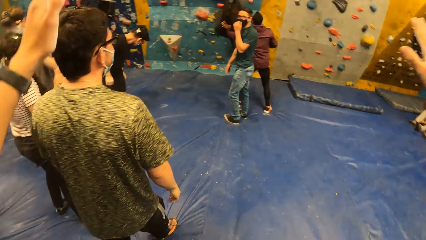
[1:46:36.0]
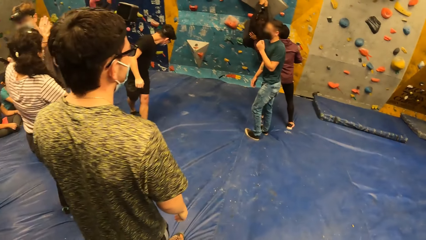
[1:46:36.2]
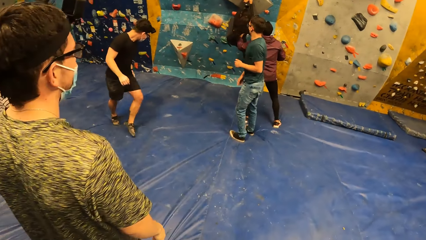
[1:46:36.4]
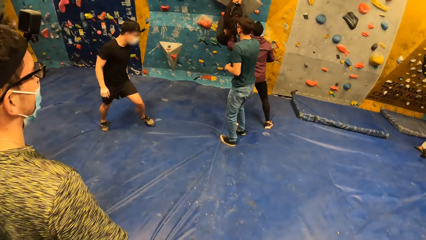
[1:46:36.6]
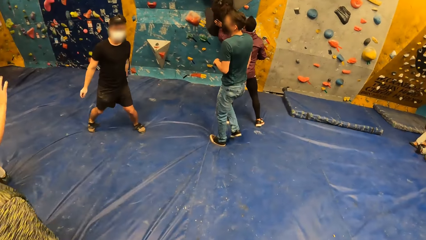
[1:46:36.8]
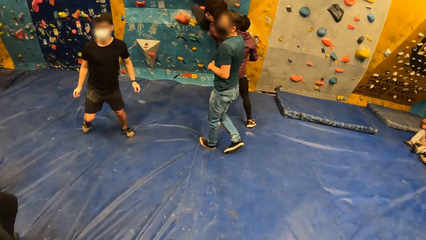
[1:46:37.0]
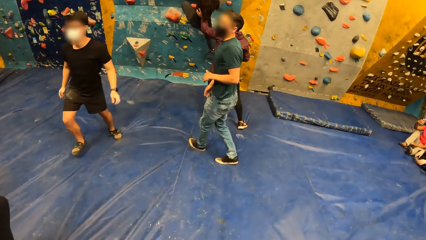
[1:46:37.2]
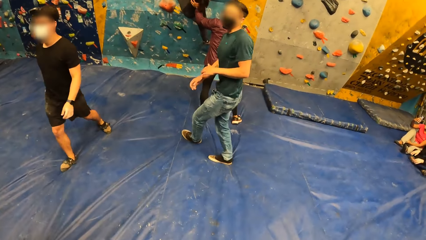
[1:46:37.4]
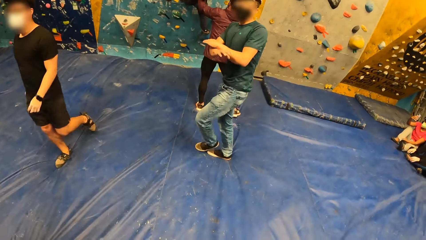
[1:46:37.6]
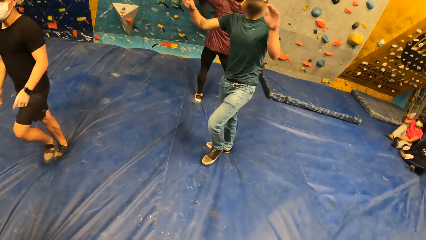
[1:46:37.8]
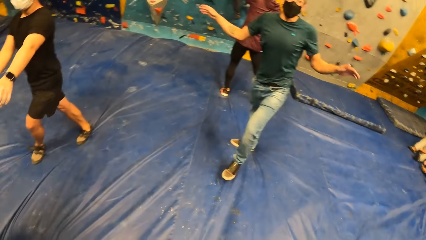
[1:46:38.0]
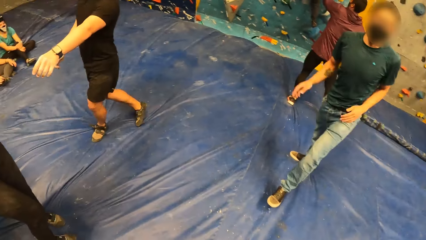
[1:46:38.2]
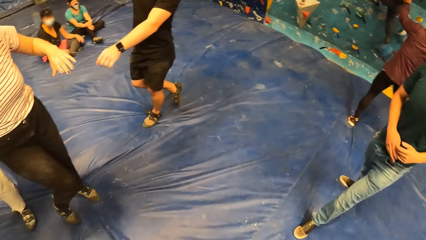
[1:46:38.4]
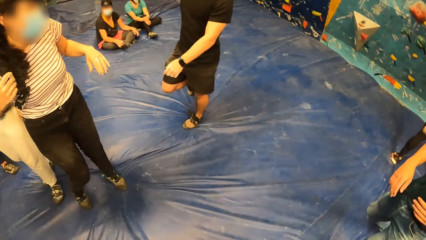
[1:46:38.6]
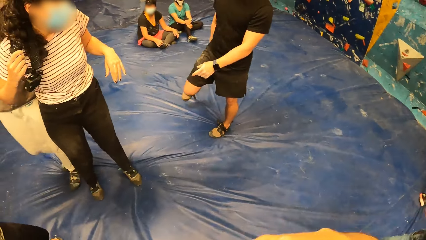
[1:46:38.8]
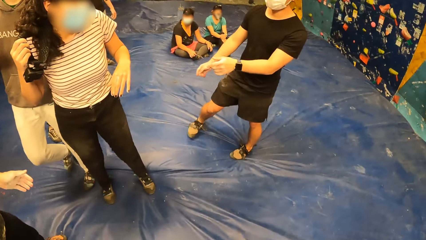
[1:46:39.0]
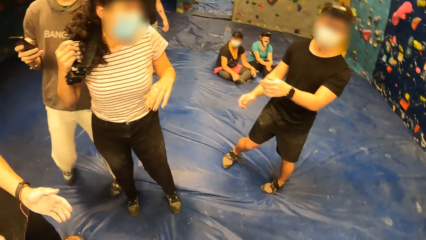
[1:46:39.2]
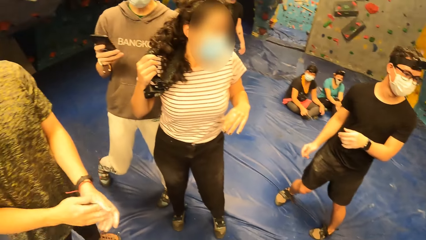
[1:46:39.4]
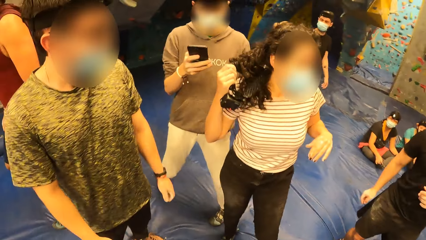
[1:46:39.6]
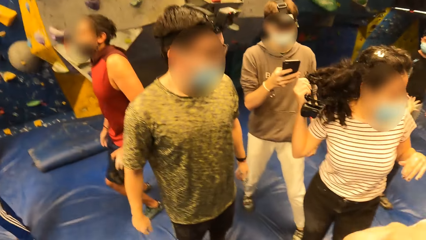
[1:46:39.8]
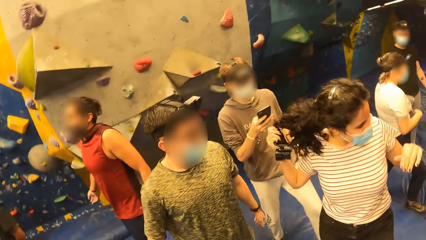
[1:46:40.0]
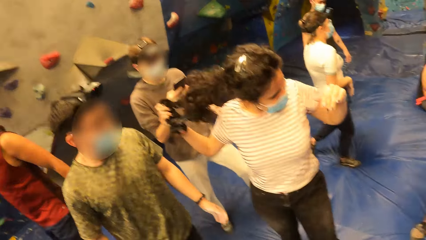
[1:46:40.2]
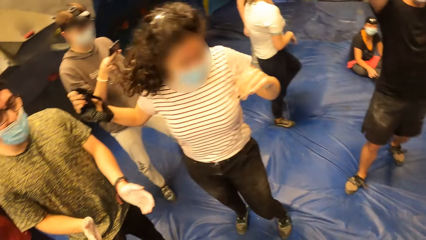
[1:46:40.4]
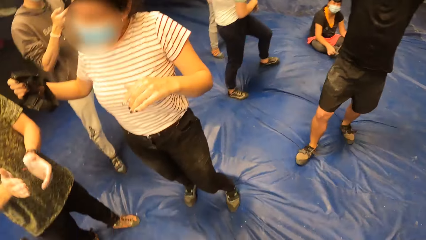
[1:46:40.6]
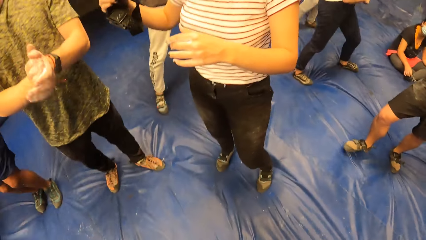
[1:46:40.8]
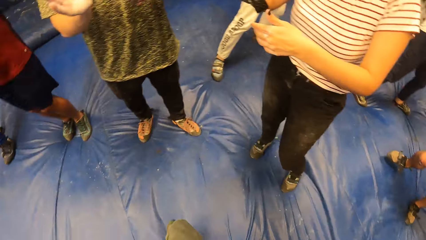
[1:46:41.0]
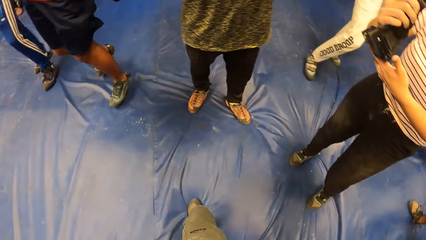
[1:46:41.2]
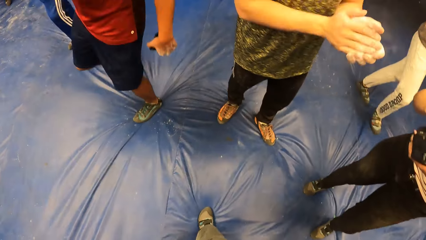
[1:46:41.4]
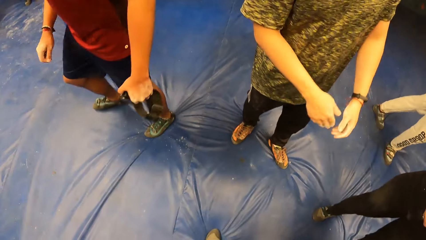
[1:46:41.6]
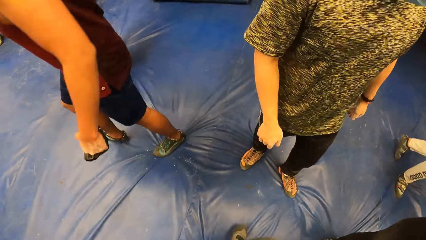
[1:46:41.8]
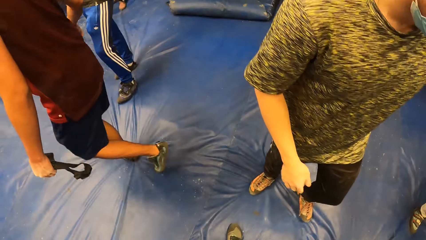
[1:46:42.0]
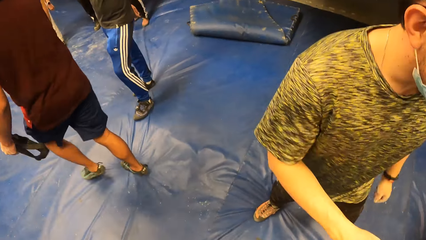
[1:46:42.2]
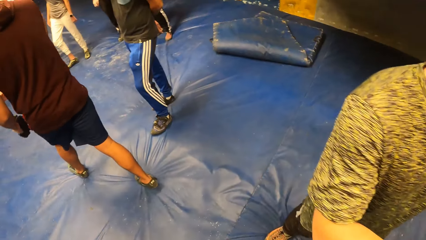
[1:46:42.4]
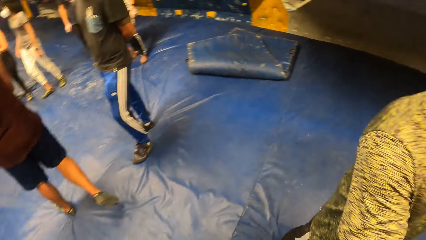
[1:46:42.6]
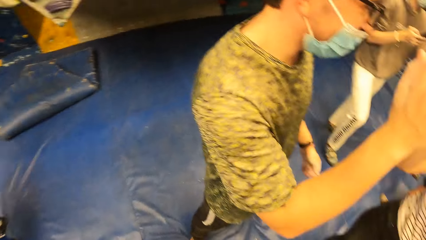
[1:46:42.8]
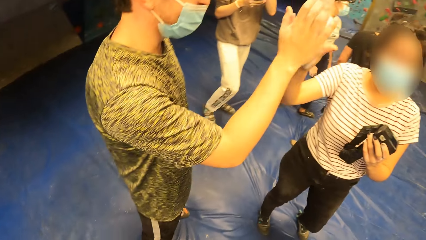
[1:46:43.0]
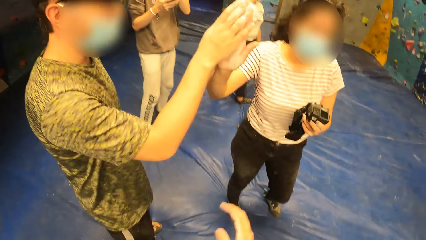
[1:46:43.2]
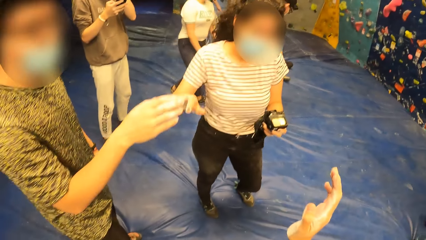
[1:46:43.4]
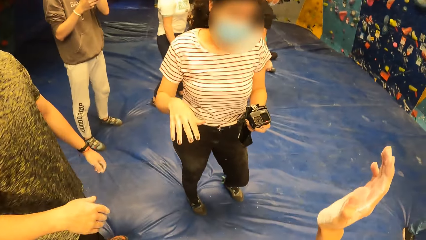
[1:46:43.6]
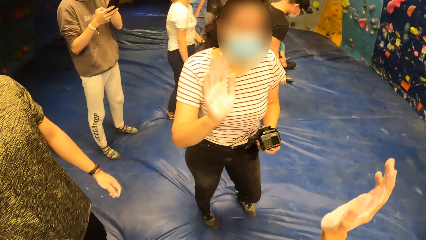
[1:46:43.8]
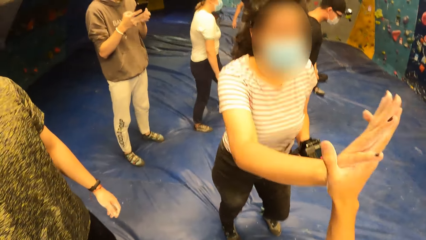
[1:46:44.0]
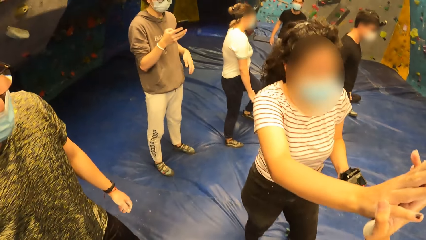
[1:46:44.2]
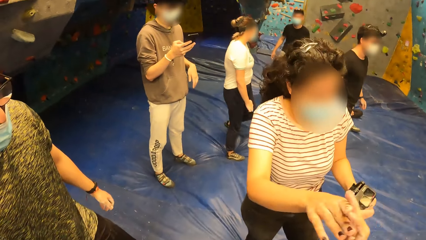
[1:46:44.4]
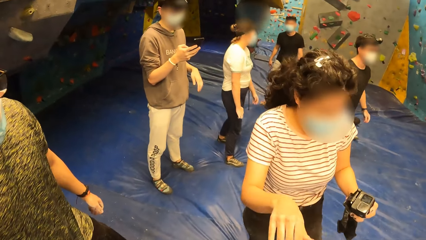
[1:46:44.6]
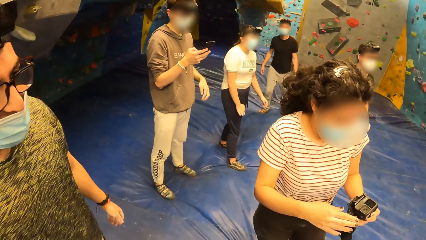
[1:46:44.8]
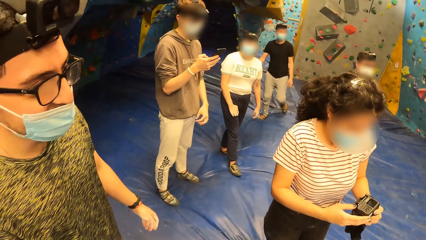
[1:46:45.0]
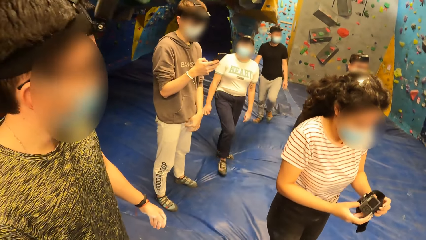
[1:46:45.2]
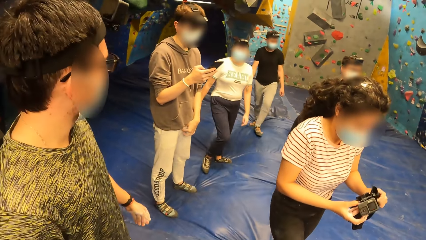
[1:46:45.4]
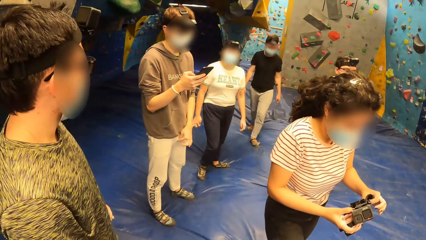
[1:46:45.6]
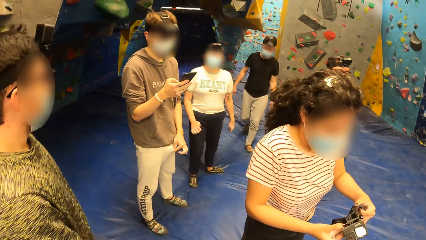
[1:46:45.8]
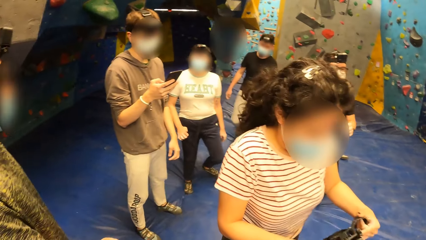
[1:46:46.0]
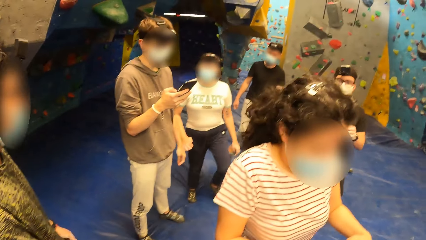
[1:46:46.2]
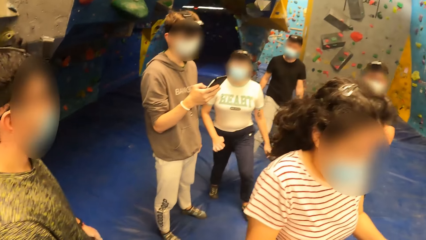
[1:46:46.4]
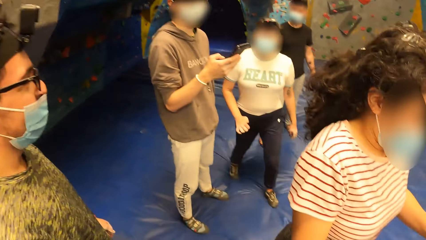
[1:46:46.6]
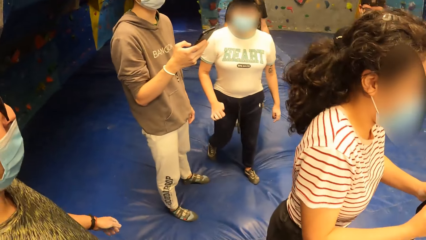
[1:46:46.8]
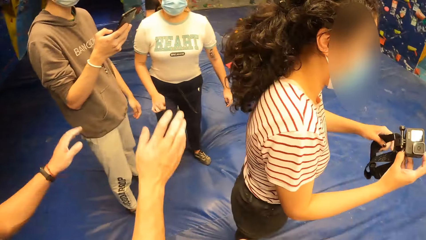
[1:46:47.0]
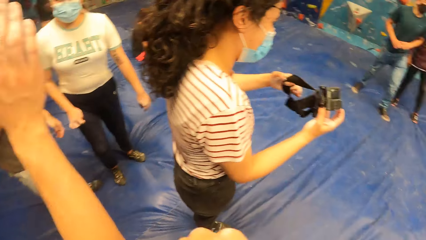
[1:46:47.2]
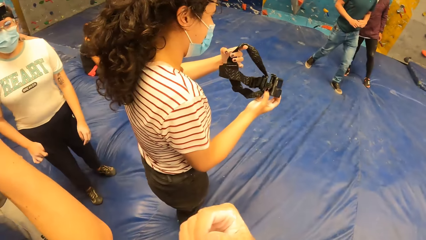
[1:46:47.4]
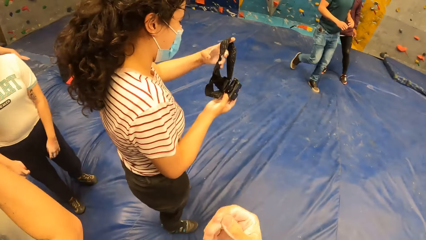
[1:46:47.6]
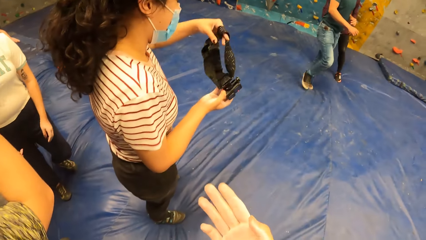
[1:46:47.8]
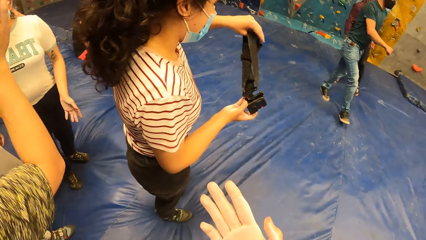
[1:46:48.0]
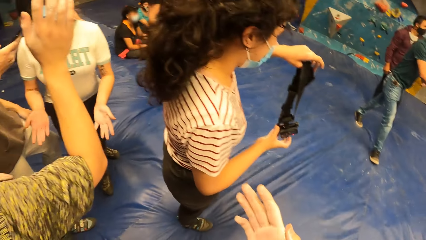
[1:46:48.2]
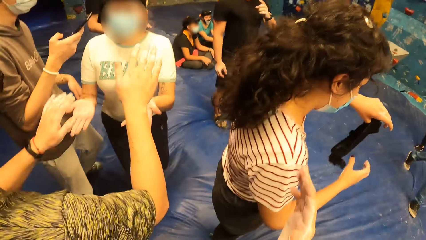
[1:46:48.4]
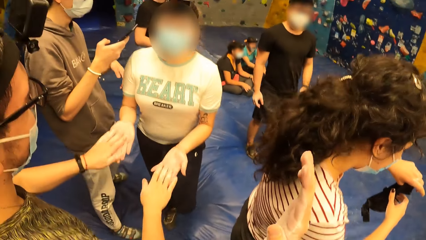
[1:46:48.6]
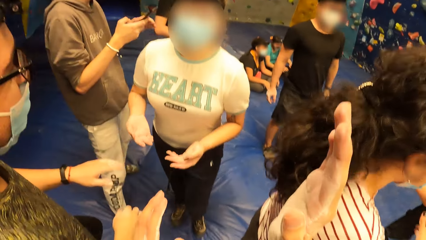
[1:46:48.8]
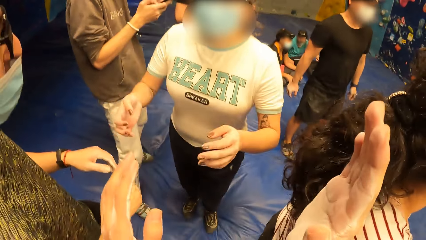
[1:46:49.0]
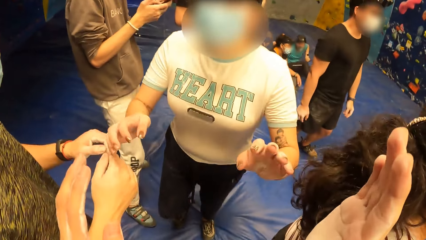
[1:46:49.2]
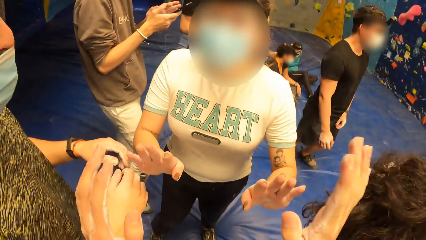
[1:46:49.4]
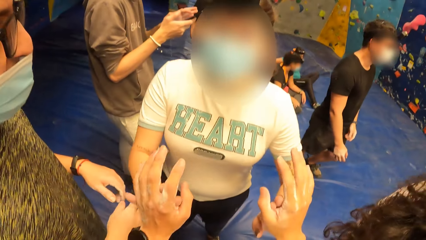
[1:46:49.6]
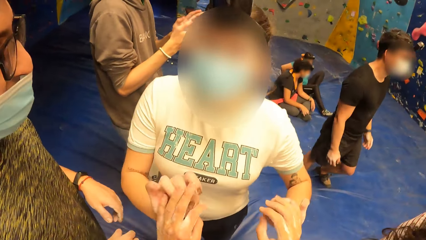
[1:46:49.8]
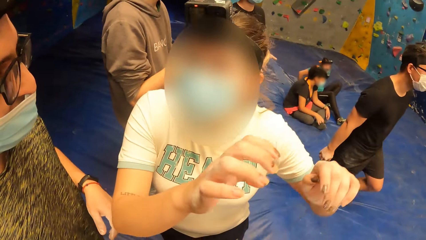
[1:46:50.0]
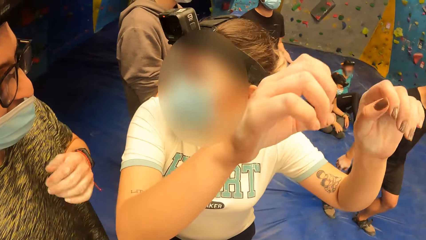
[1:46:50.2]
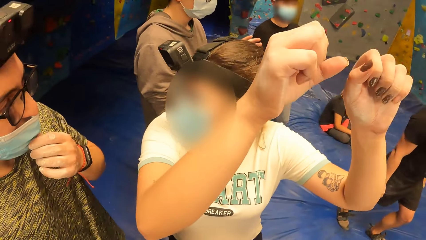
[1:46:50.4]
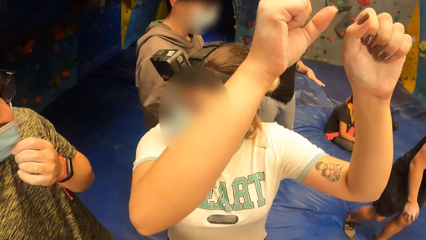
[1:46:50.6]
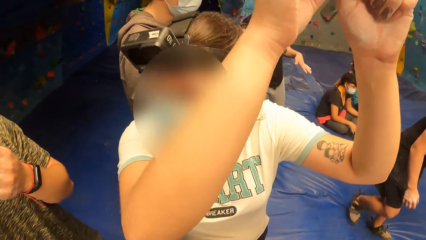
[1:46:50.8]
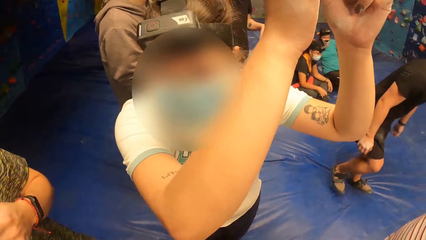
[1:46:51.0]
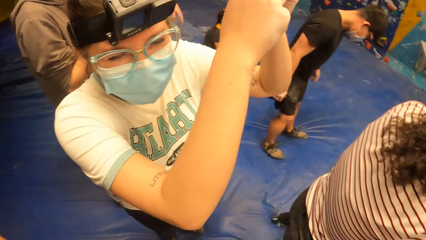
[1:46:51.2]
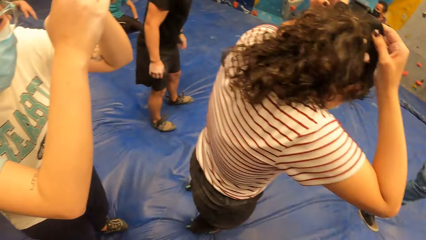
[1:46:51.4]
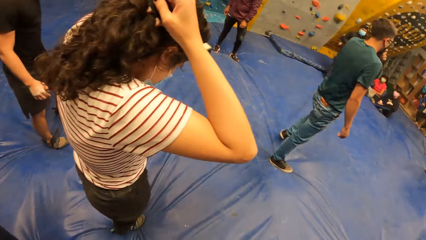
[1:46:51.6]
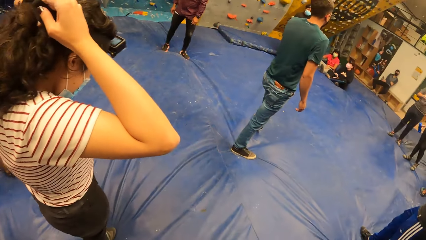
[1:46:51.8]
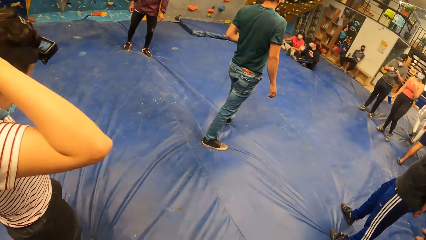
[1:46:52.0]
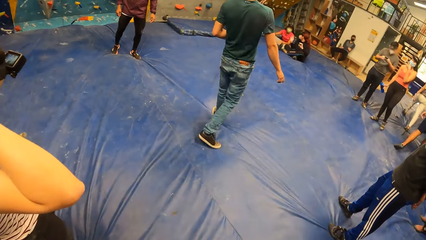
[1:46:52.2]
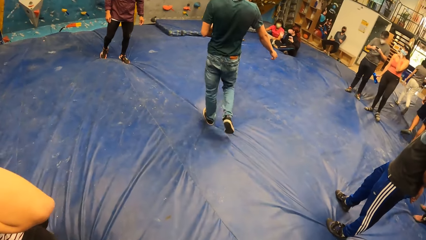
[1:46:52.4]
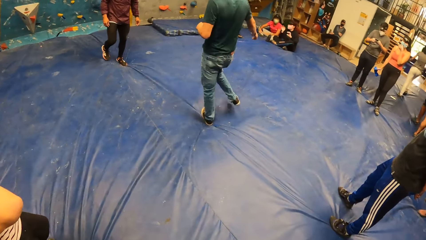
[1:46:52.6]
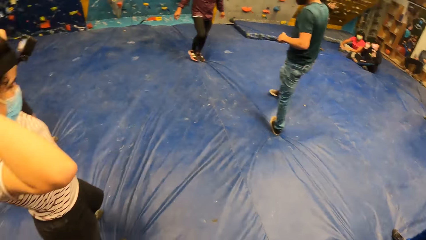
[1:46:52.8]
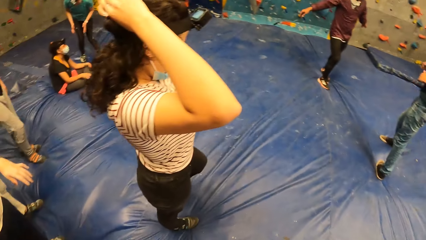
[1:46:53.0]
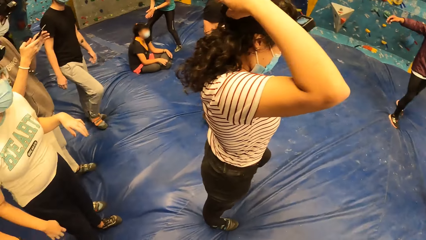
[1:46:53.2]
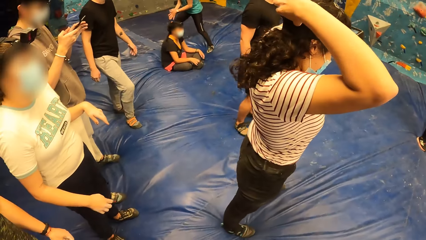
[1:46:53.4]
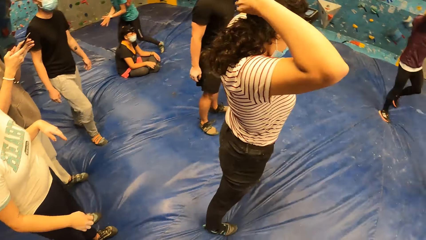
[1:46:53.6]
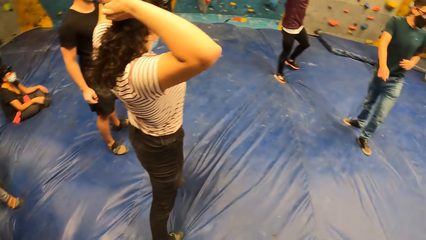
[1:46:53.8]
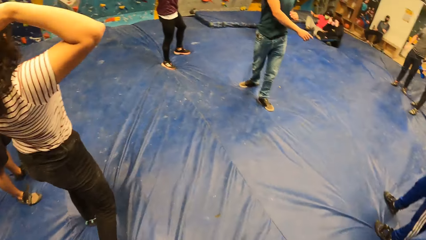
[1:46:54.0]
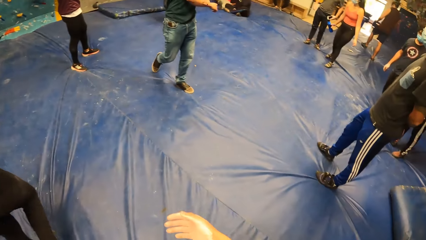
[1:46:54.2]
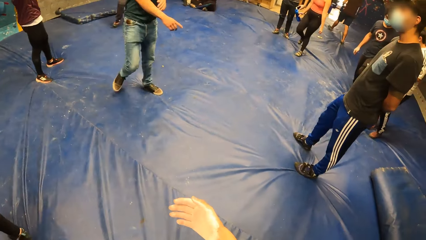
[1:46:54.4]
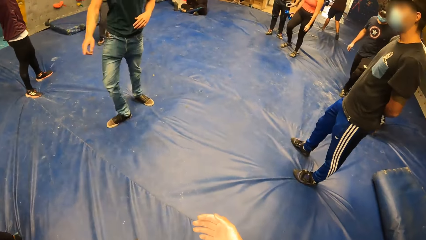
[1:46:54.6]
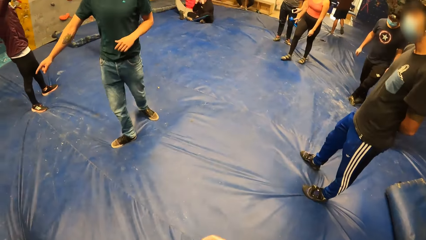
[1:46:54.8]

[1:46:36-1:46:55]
The camera wearer looks around the premises. A man and a woman shake hands. The camera wearer congratulates the woman. He shakes the woman with his right hand. He looks around the room. The man shakes another woman with both hands. The camera wearer shakes the other woman with both hands. He congratulates the other woman. He looks around the room.
